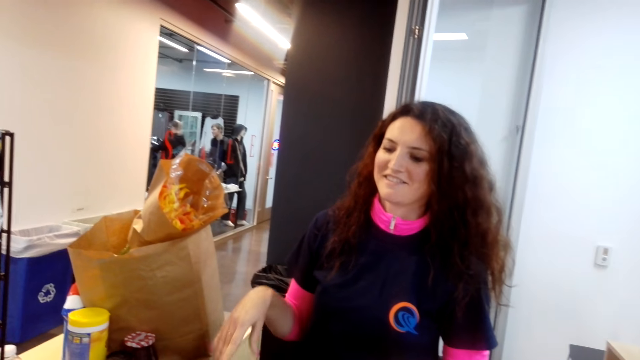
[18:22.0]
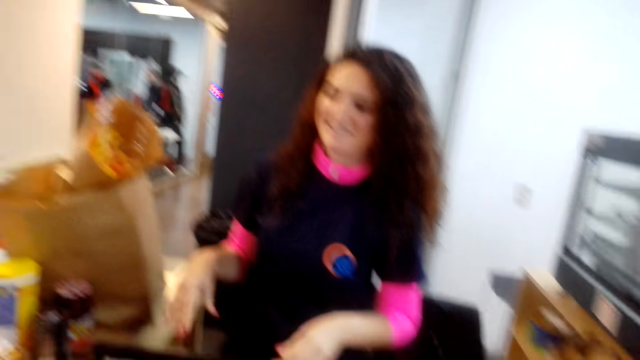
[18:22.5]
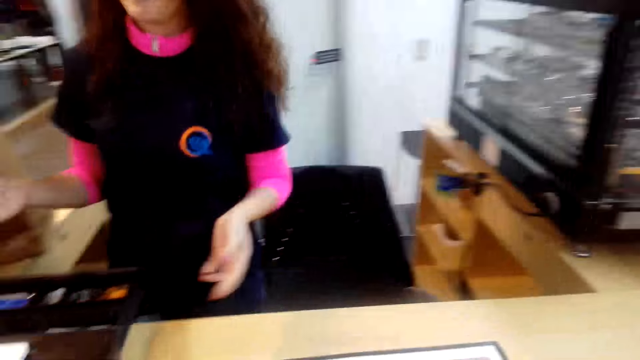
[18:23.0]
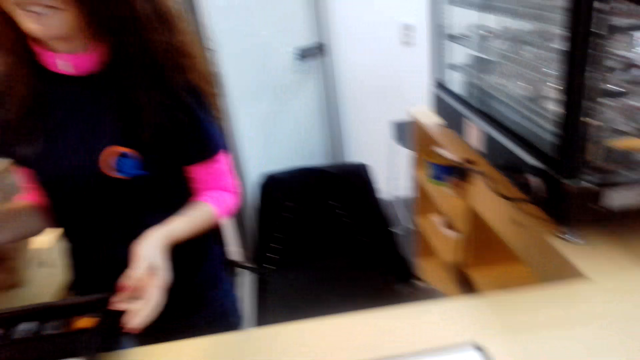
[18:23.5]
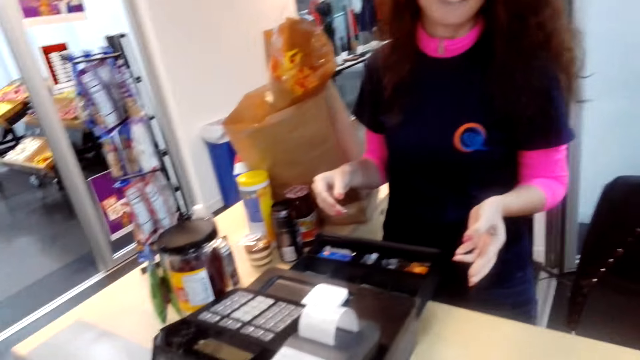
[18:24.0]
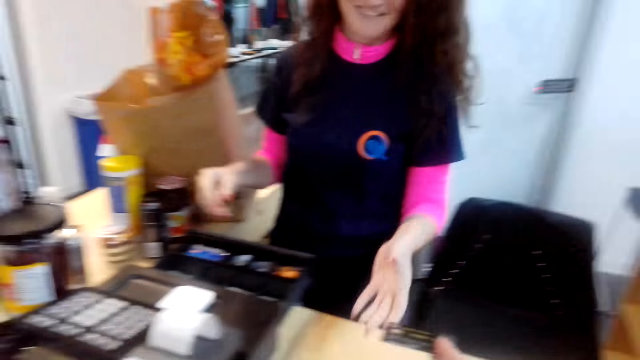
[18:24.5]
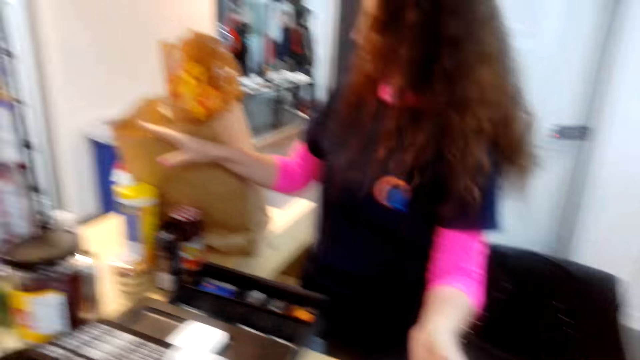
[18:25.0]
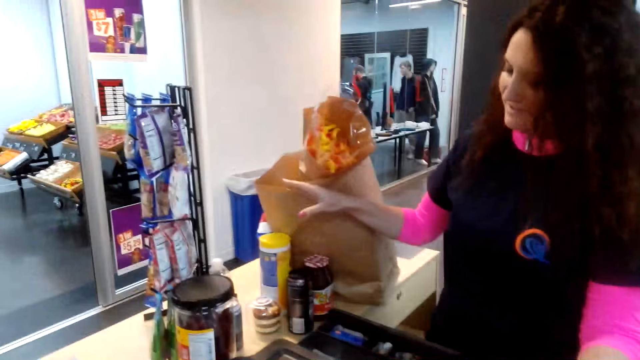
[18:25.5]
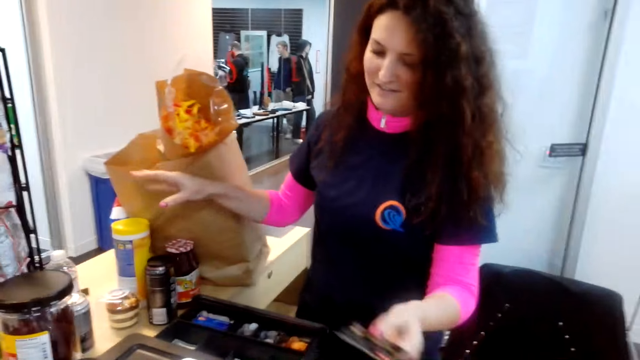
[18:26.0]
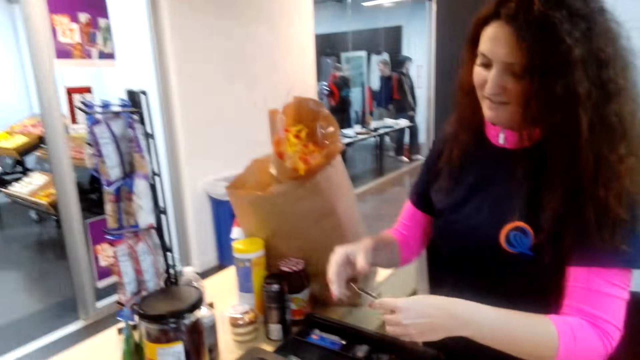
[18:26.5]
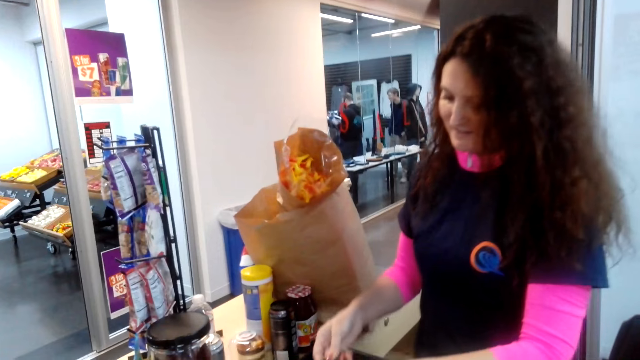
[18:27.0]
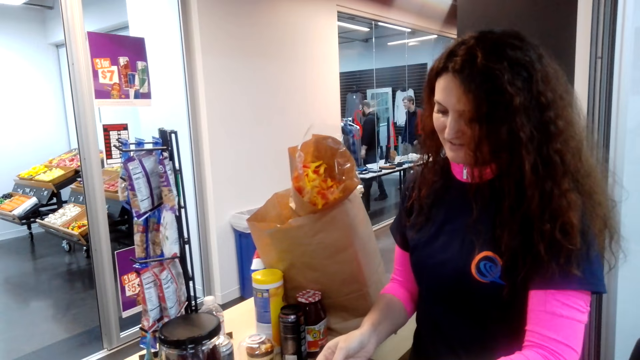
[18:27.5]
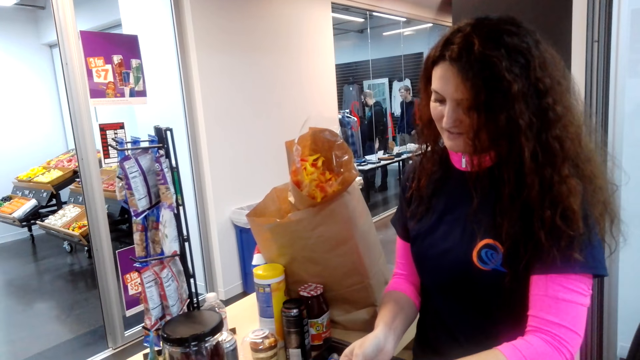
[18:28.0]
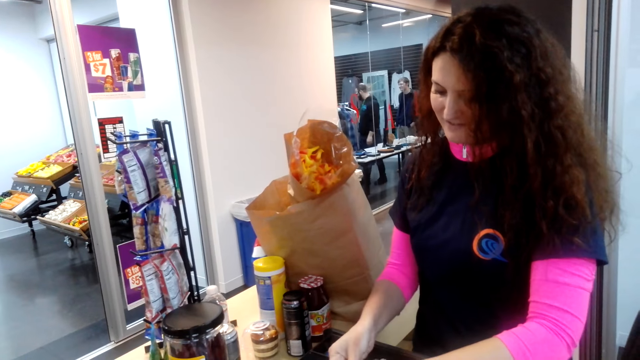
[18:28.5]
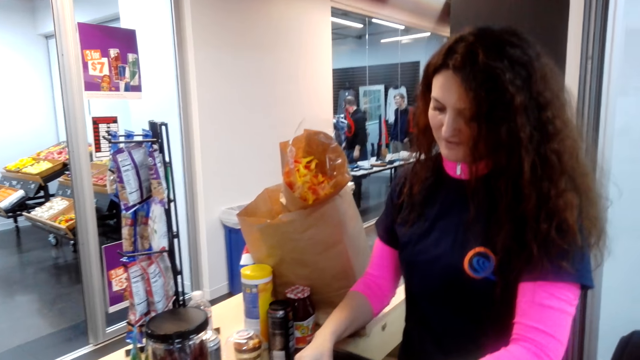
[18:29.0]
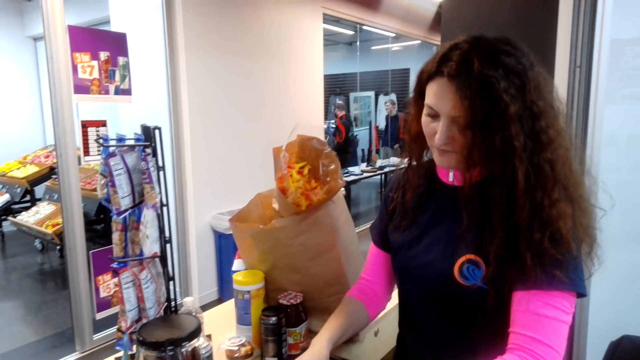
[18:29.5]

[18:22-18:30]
The camera wearer passes the card to the attendant.

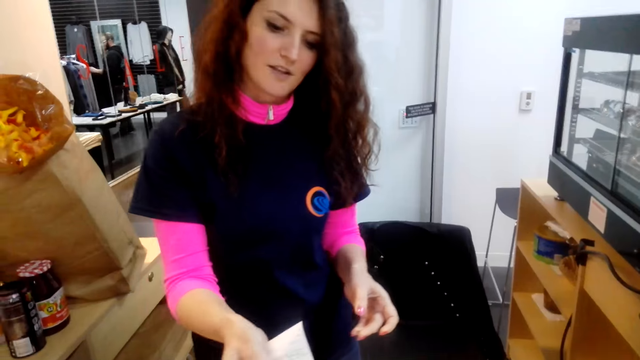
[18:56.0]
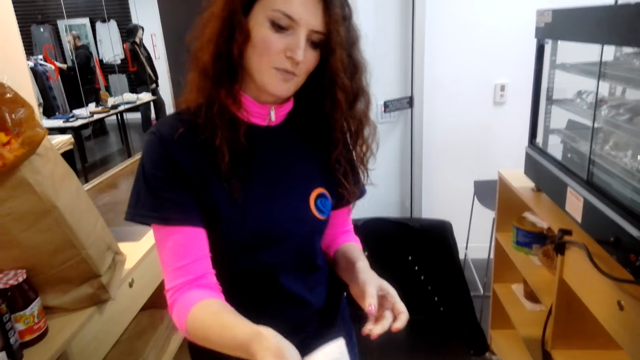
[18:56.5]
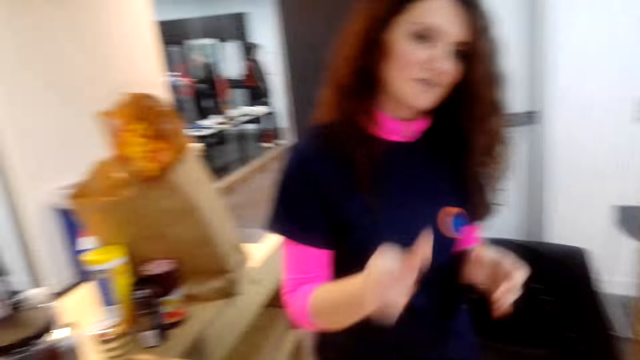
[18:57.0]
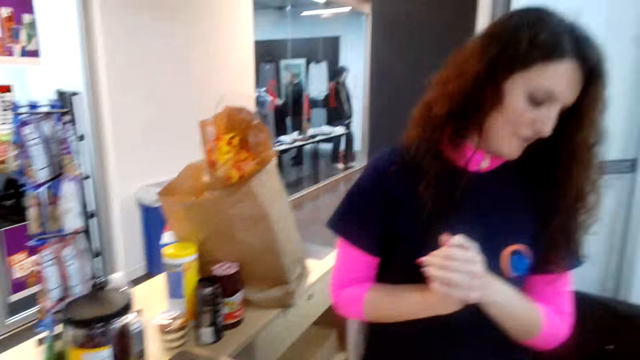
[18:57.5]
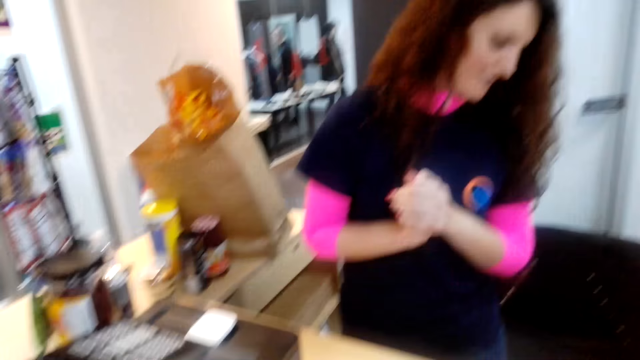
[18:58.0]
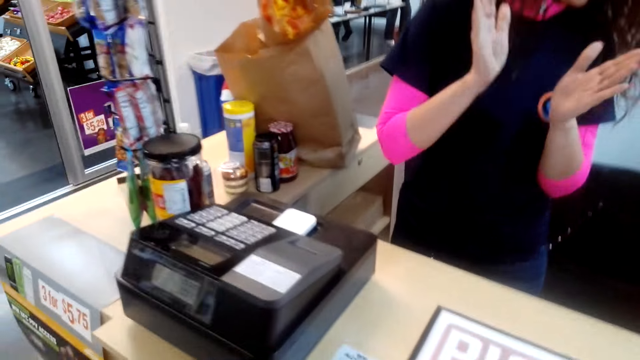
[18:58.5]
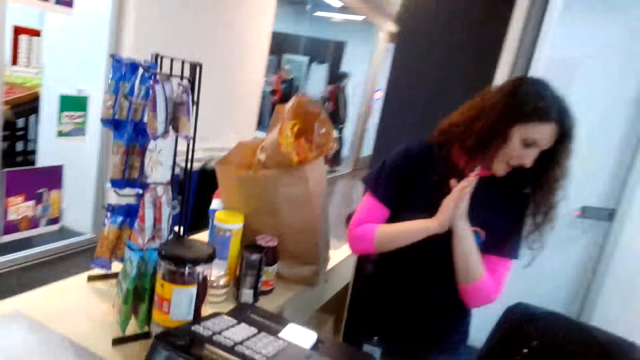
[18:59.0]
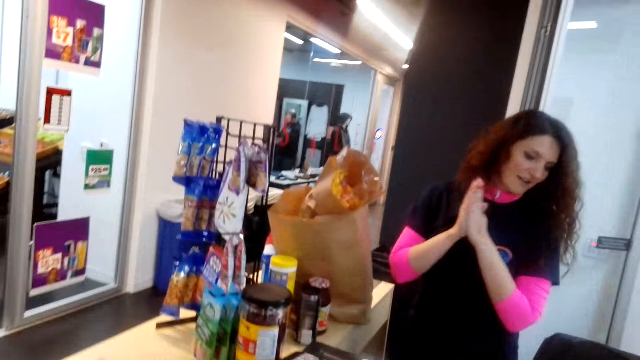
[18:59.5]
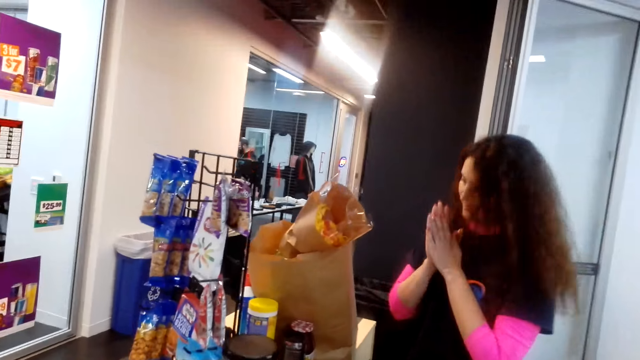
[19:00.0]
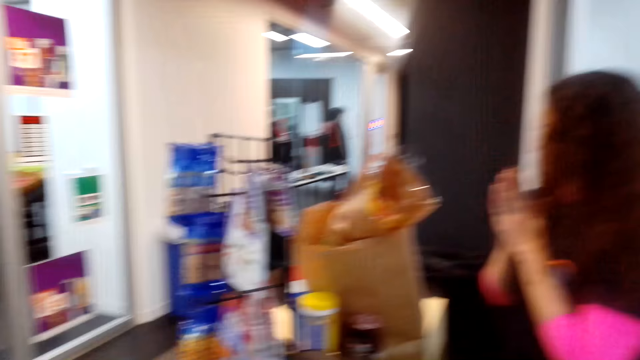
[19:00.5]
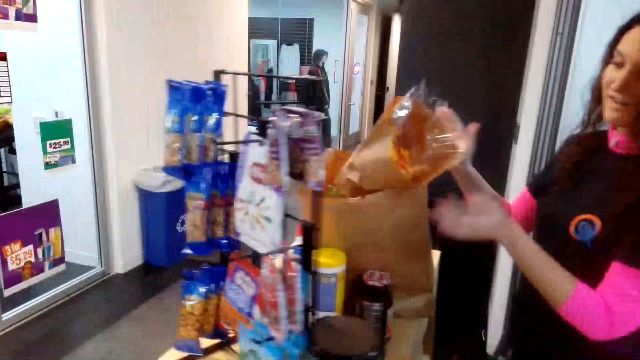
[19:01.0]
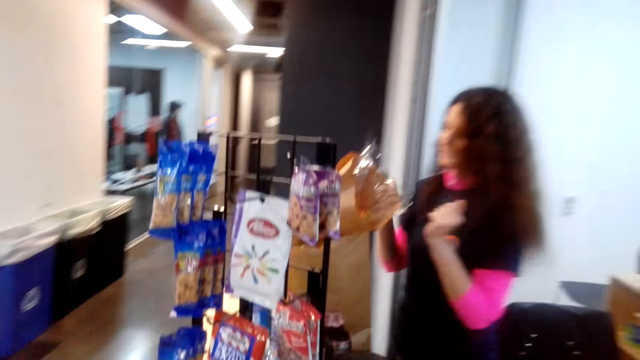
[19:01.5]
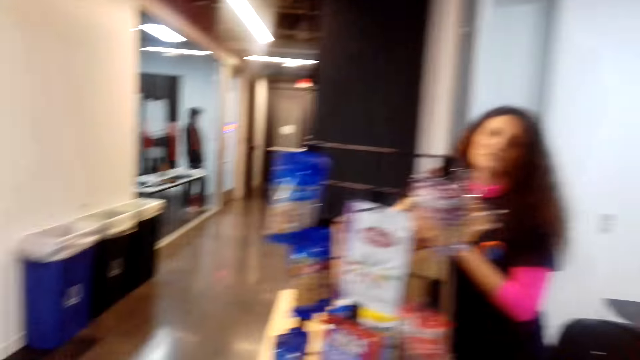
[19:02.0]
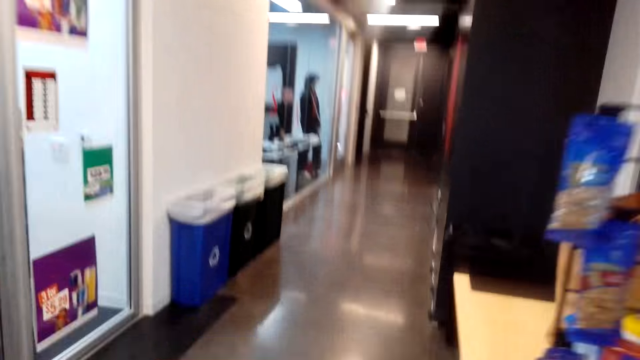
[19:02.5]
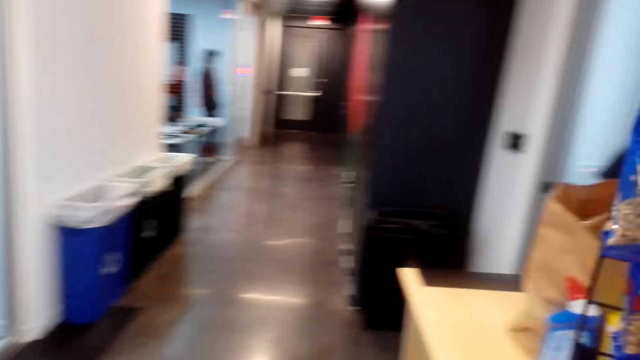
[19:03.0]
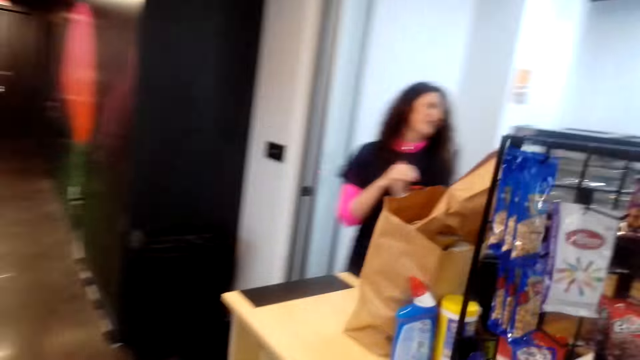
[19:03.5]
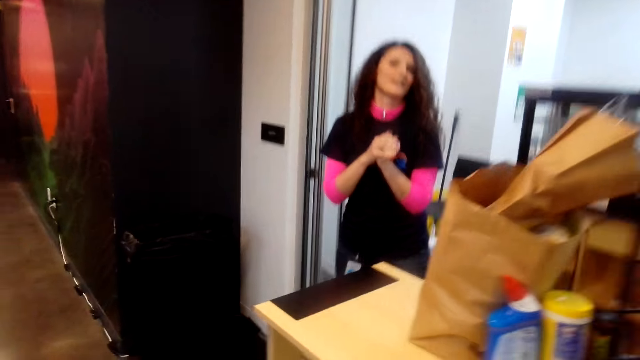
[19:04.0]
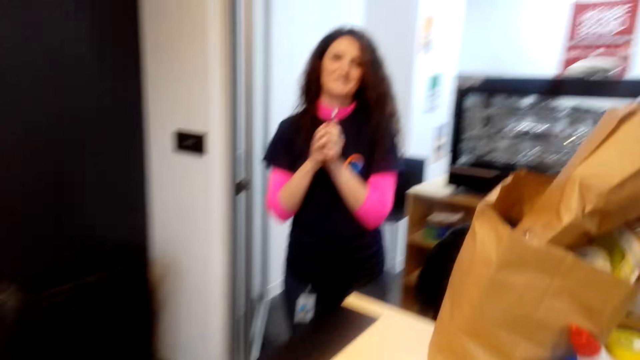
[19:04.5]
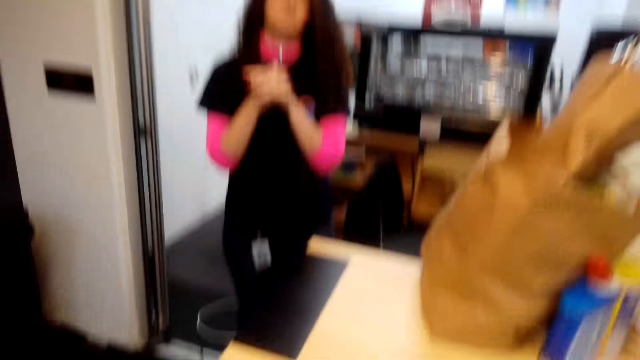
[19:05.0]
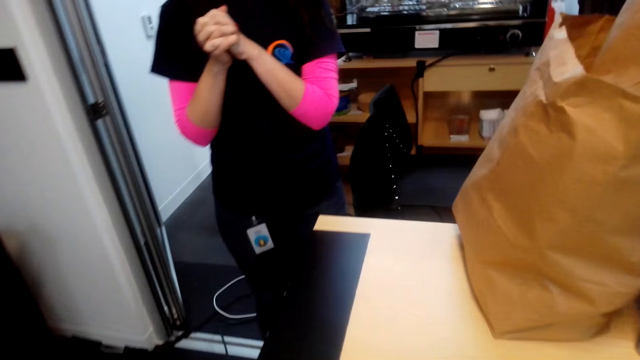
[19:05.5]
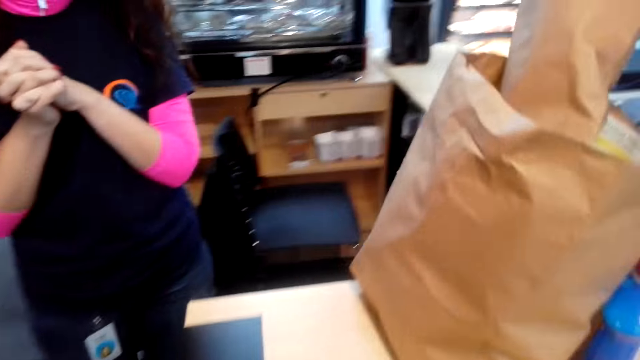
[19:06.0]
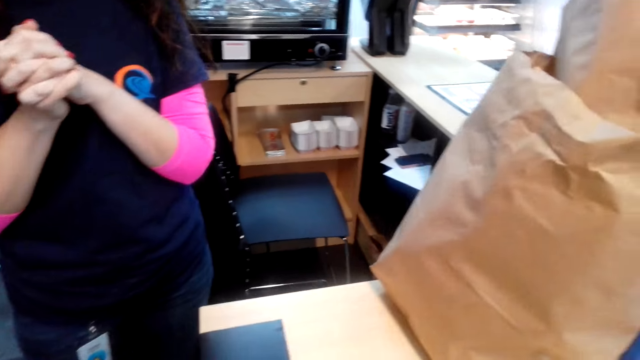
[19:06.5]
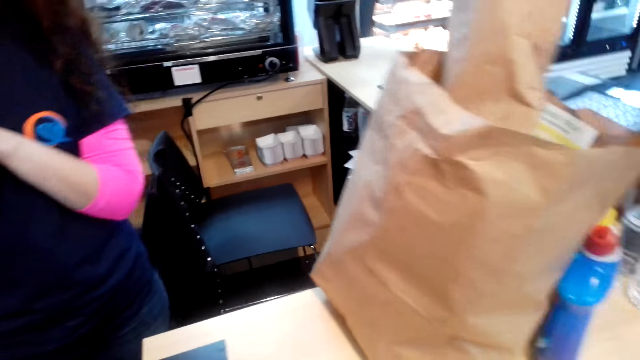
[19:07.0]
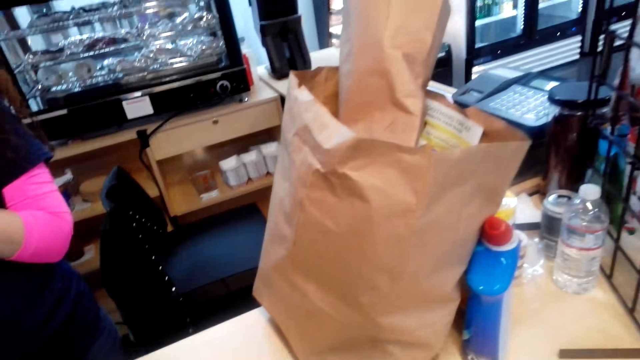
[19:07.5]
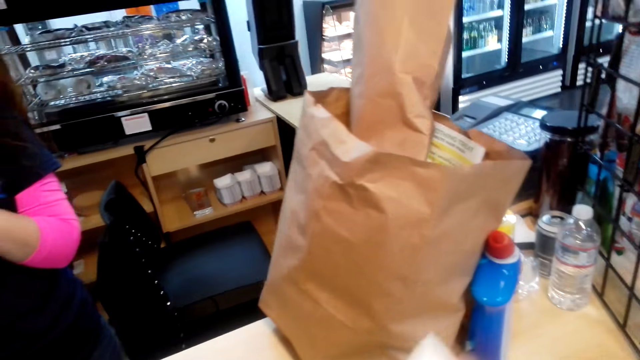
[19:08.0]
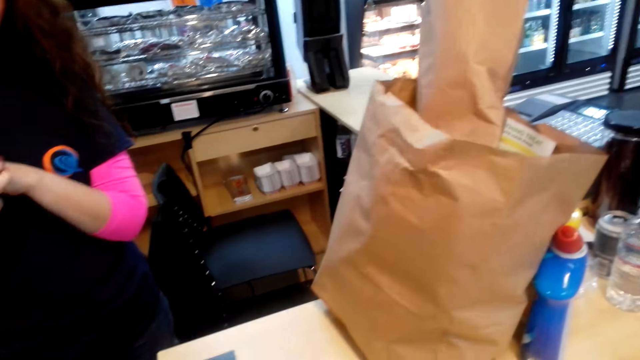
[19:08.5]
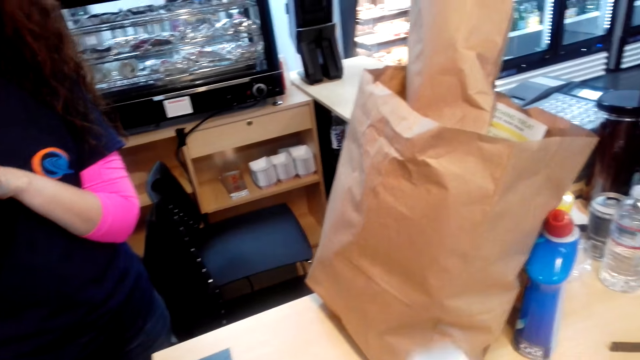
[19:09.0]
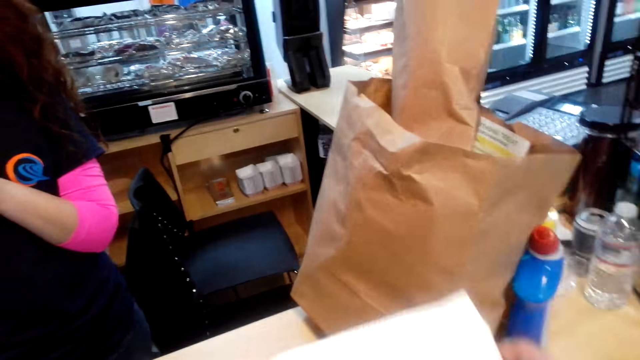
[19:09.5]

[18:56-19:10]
The camera wearer talks and walks. They touch a paper.
